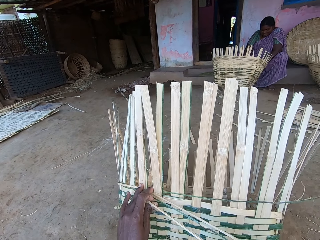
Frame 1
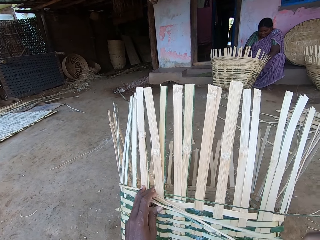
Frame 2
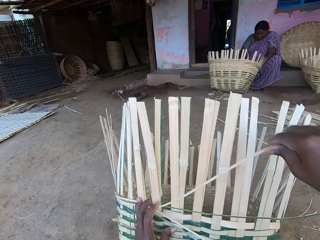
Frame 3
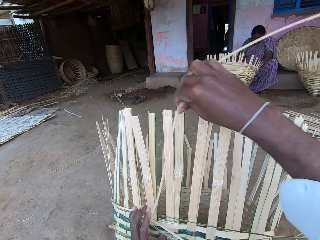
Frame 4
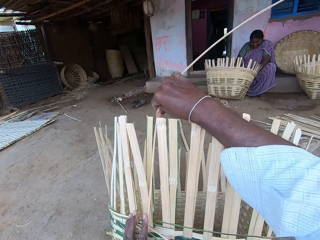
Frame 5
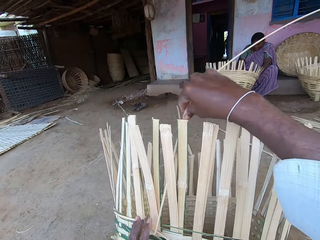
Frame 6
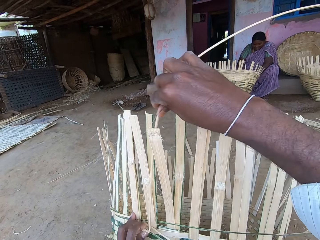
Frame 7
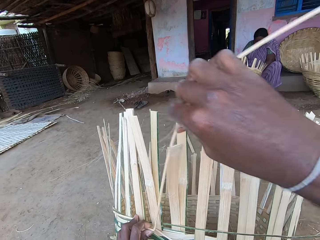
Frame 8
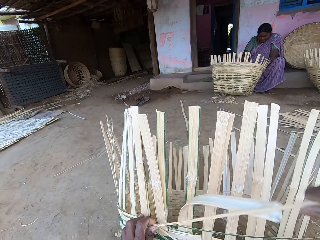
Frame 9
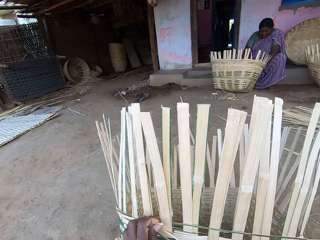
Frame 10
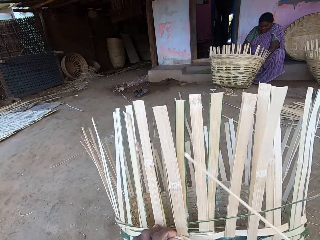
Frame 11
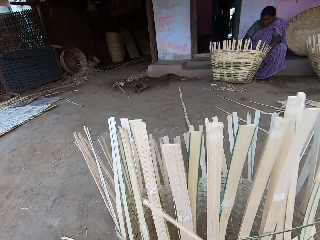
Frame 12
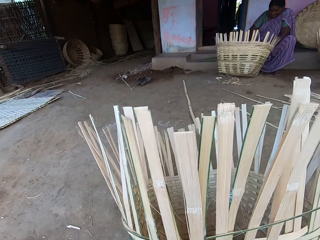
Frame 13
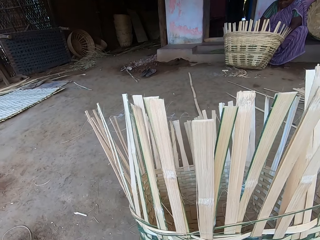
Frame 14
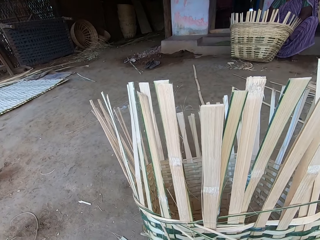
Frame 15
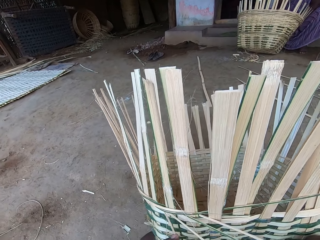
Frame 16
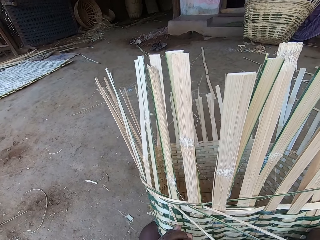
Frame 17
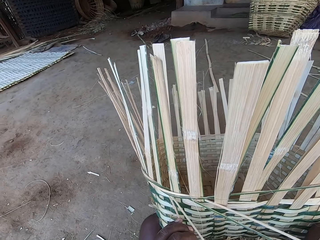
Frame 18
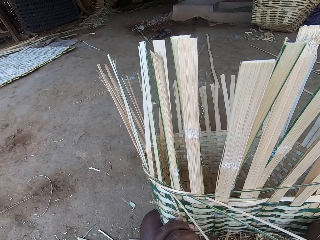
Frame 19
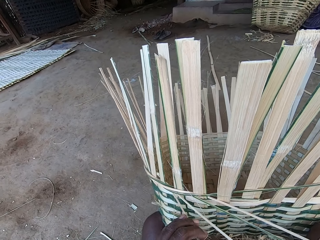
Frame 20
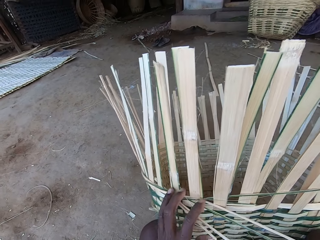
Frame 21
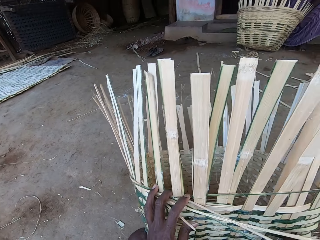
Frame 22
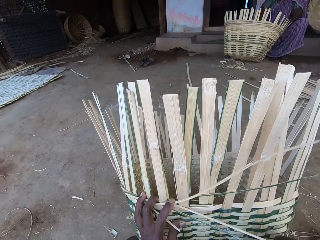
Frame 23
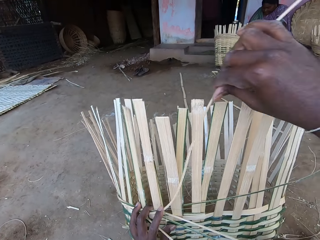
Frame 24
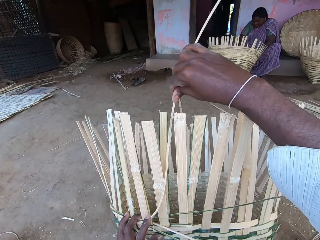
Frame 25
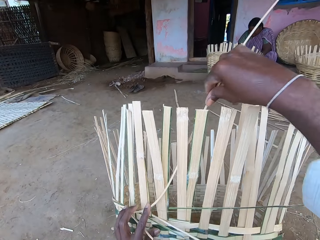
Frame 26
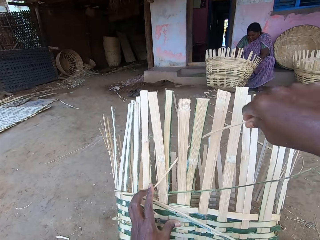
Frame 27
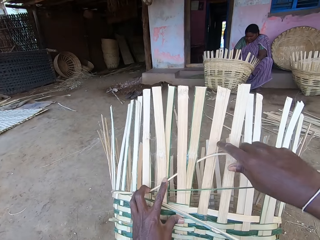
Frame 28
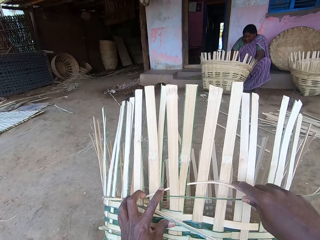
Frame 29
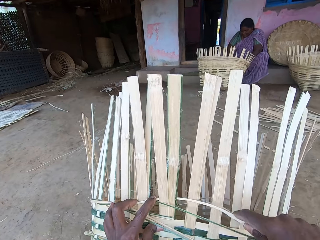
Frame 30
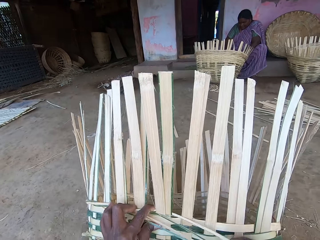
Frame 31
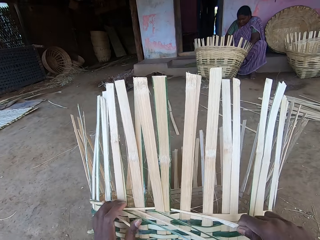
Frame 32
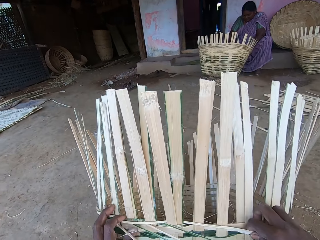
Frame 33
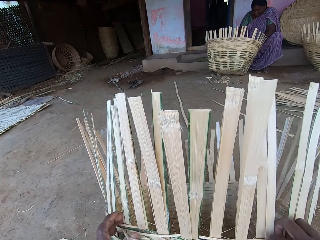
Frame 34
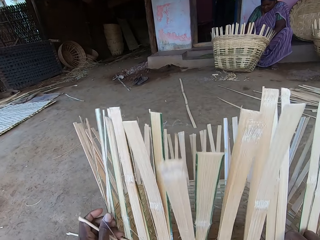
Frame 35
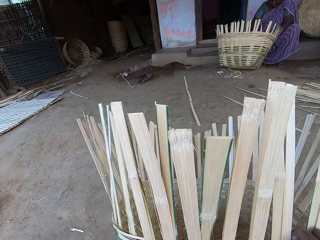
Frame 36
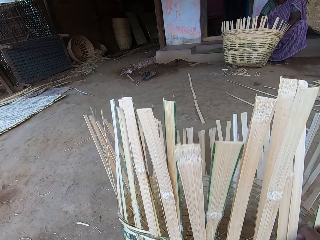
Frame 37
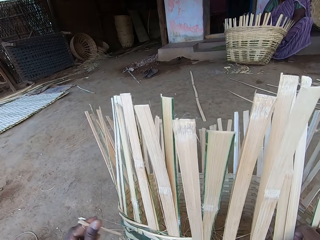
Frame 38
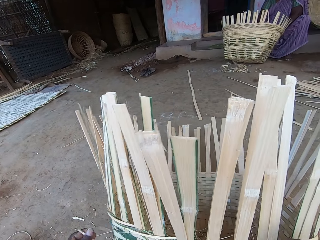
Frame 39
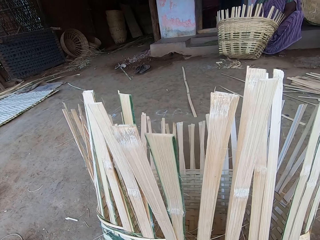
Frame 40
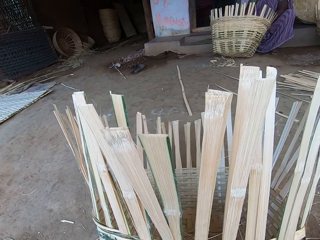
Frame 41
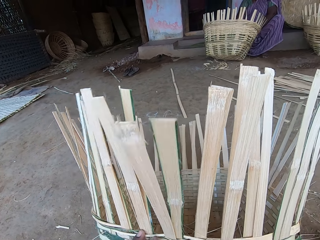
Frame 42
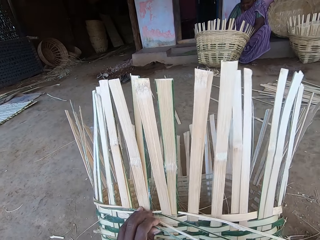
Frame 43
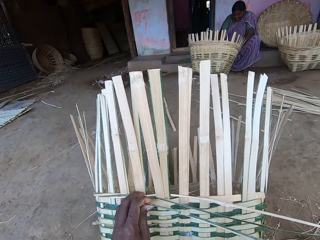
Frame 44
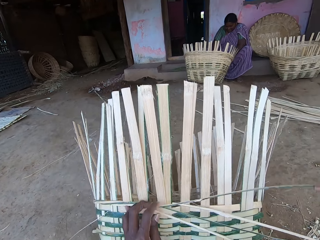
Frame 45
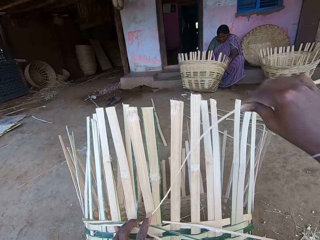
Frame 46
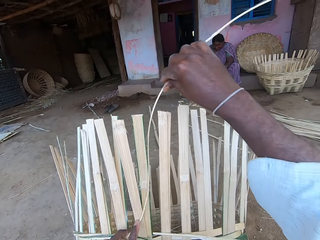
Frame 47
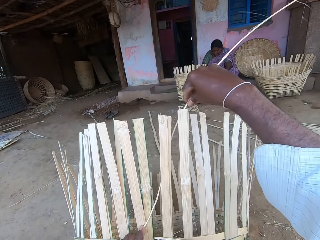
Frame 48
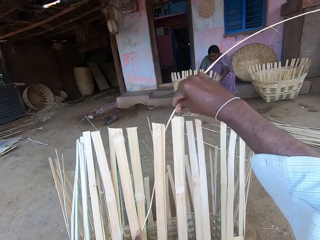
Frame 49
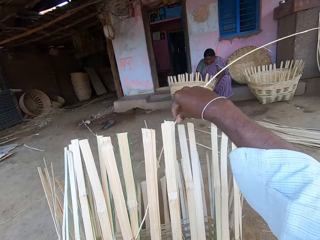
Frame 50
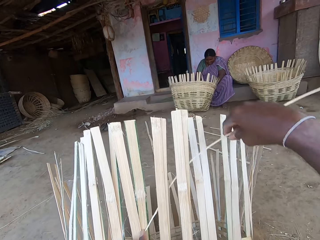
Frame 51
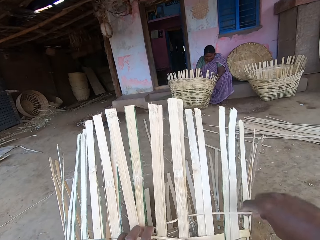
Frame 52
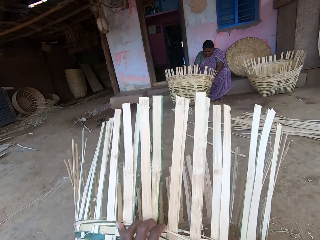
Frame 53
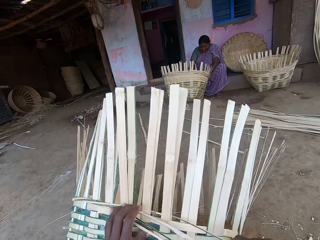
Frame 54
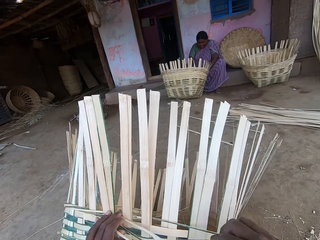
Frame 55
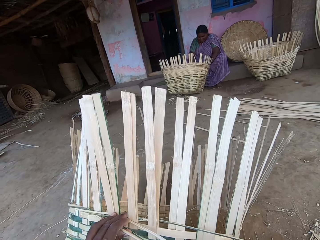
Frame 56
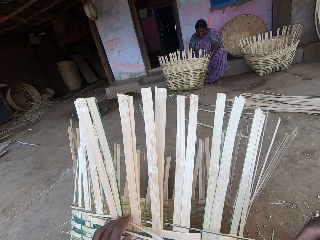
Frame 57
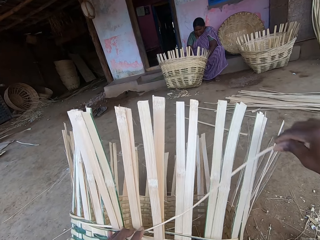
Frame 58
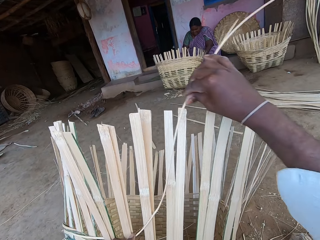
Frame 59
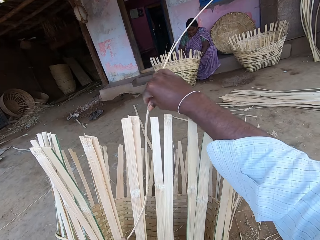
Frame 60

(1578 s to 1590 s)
The camera wearer interacts with the woman.

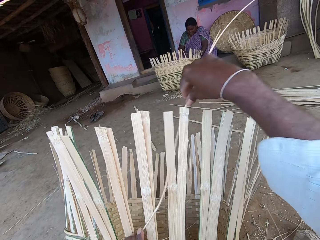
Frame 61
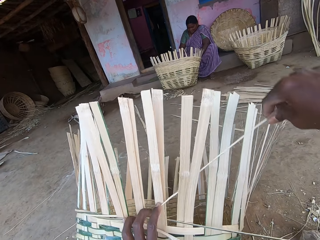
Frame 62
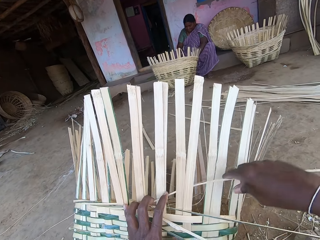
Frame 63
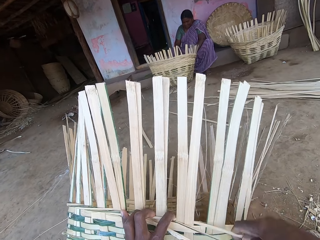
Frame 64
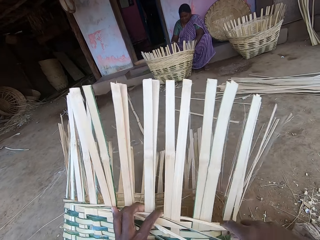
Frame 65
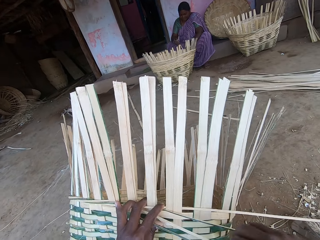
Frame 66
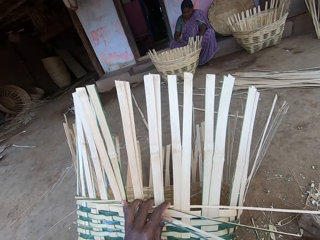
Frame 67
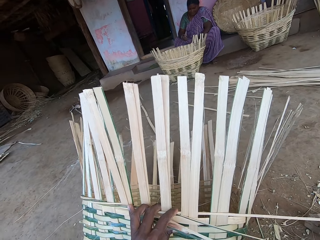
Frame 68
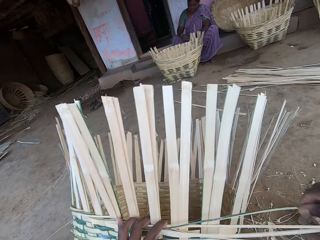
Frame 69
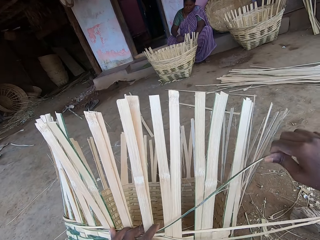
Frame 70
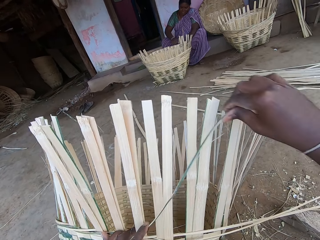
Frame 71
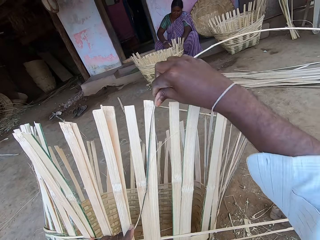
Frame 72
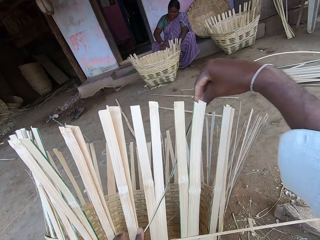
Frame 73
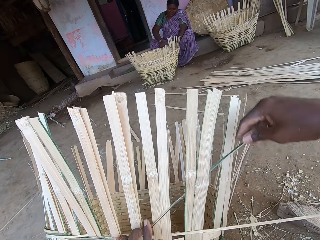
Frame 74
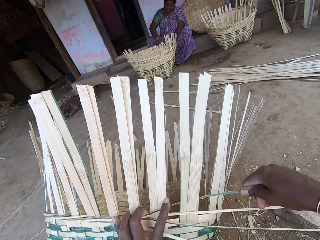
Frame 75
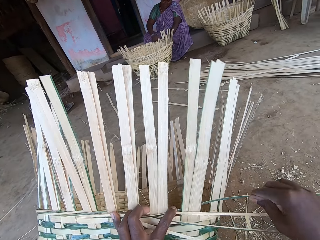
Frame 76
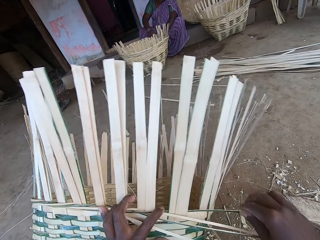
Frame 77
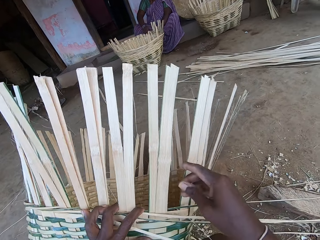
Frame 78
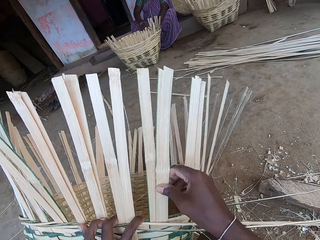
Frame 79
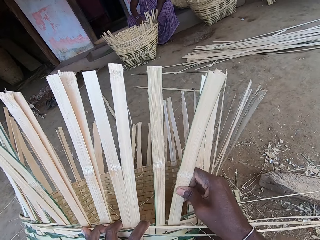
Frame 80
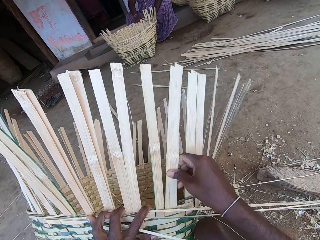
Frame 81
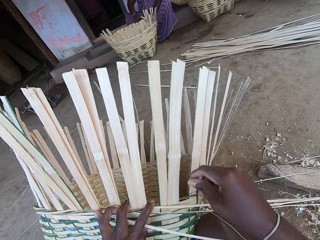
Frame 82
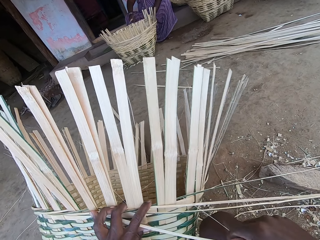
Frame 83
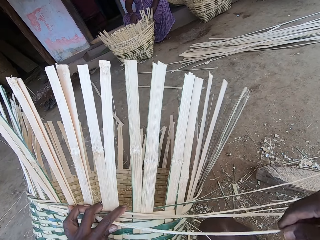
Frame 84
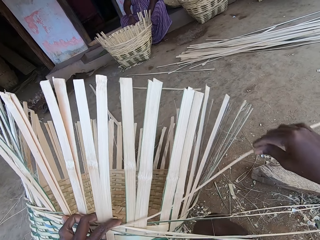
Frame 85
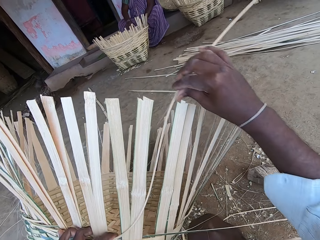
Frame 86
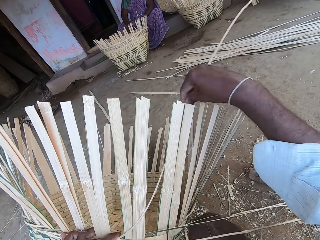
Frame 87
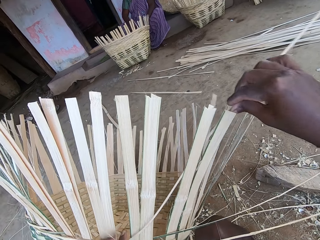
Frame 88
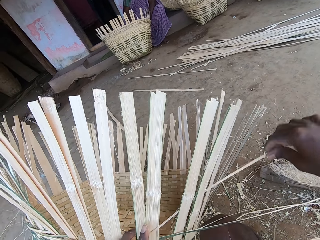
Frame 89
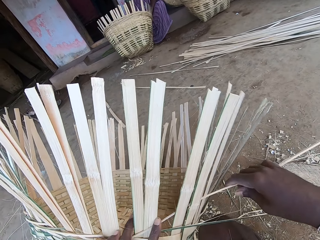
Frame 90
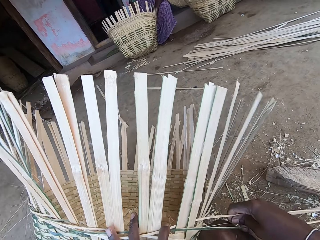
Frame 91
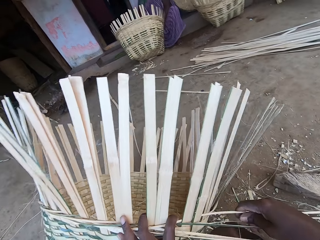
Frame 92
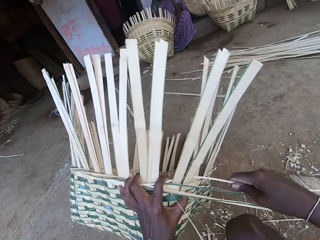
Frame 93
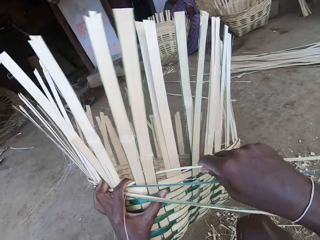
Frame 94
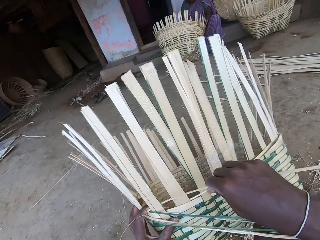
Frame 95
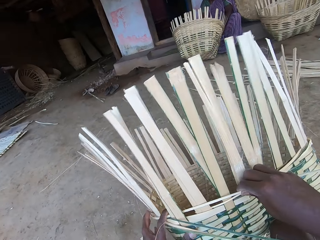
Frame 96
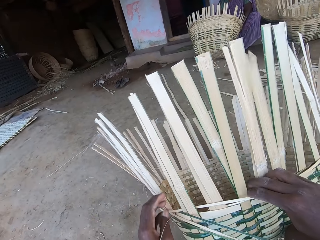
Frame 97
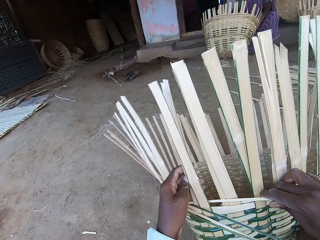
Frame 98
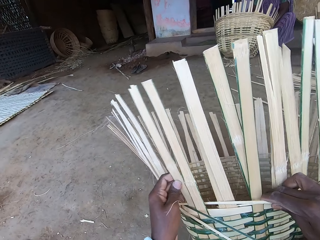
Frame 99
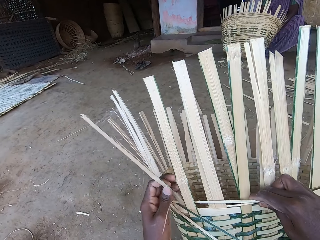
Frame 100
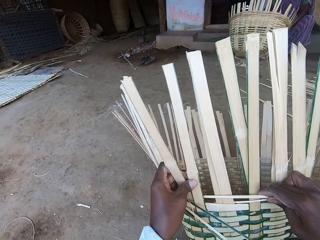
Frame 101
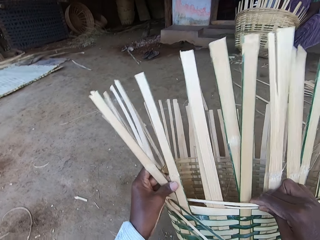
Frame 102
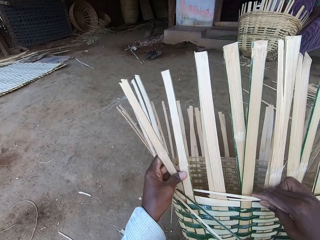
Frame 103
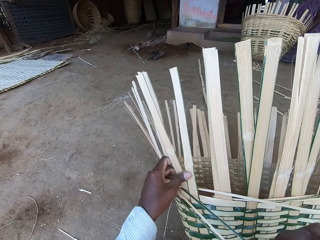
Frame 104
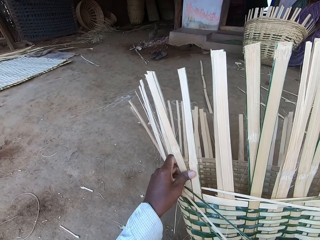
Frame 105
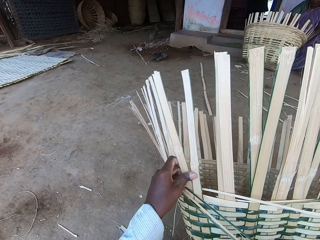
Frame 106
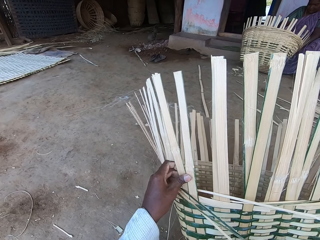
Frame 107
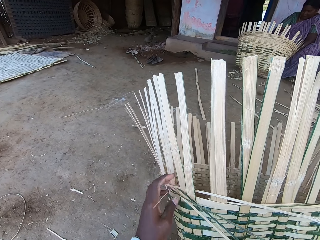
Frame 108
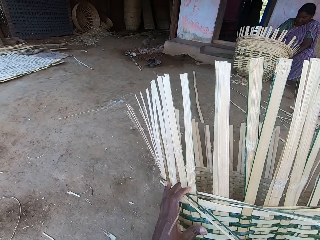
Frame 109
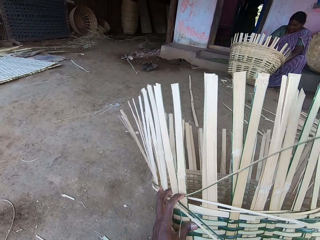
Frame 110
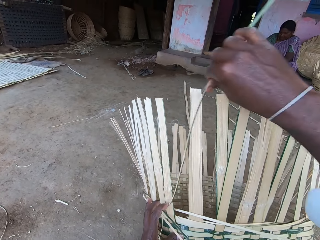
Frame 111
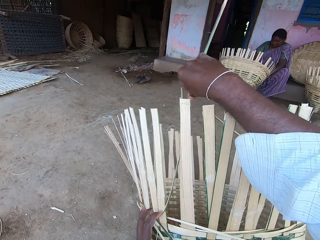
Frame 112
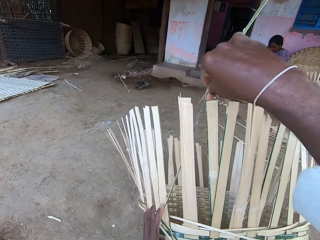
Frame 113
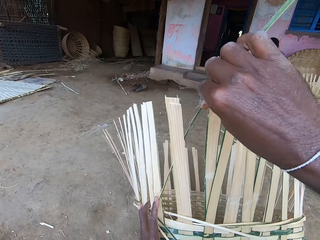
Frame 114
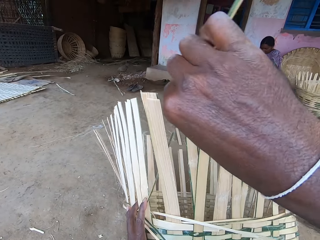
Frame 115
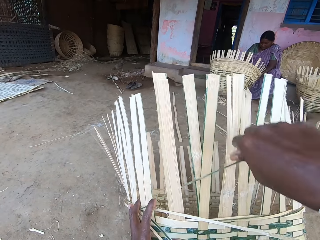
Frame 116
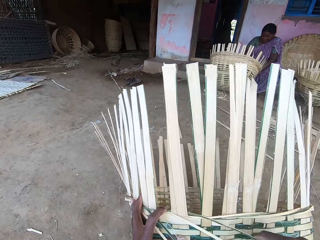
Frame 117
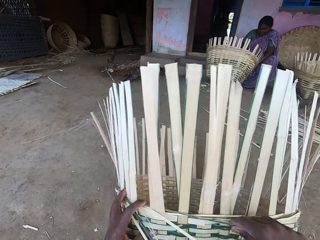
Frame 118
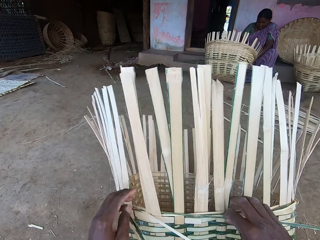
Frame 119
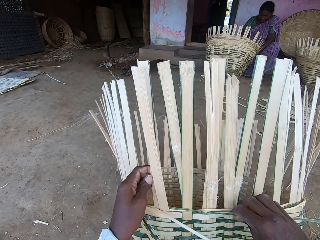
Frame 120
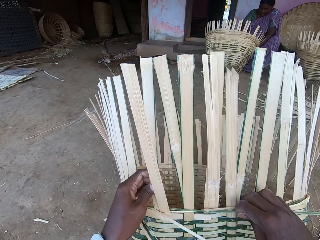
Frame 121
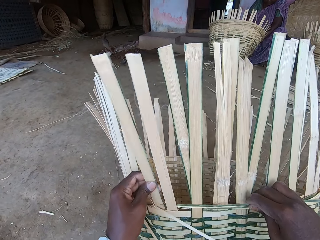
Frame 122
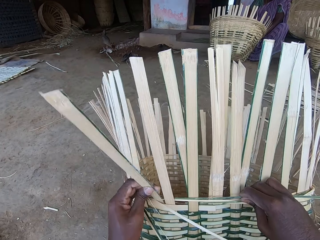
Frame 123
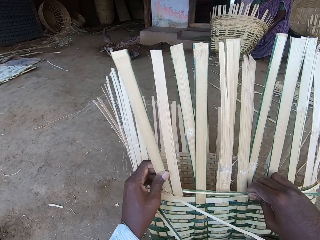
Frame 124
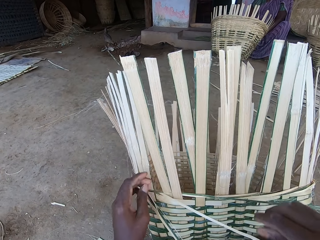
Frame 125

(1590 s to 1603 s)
The camera wearer turns the basket with his left hand. He adjusts bamboo sticks on the basket with his left hand. He weaves the basket with the bamboo sticks in his right hand.
